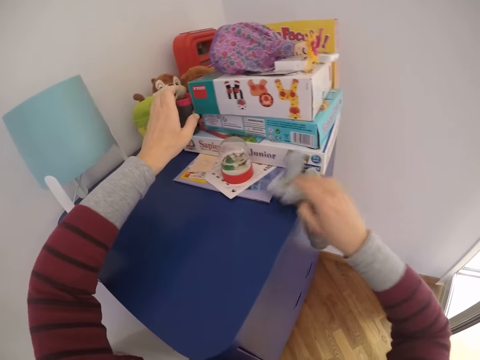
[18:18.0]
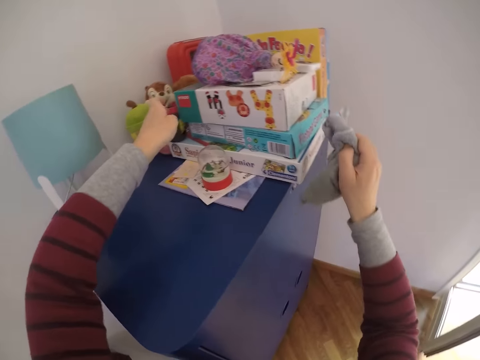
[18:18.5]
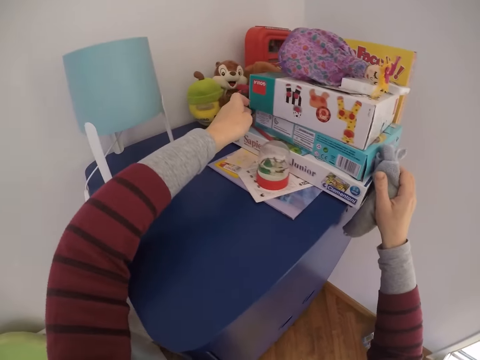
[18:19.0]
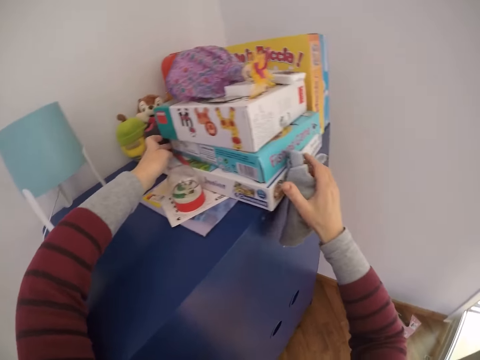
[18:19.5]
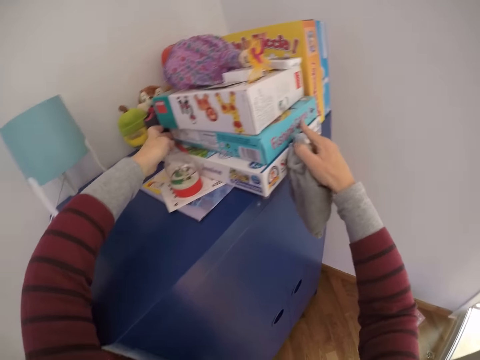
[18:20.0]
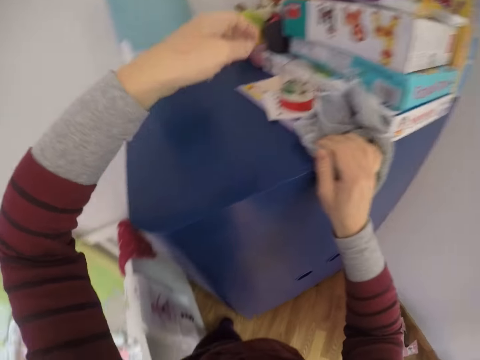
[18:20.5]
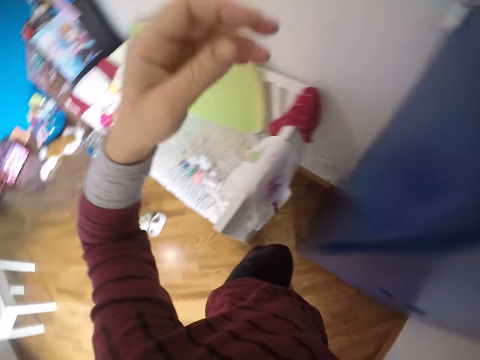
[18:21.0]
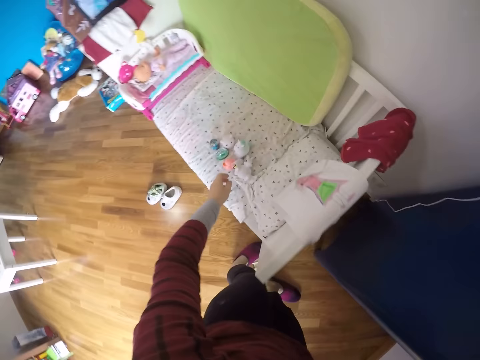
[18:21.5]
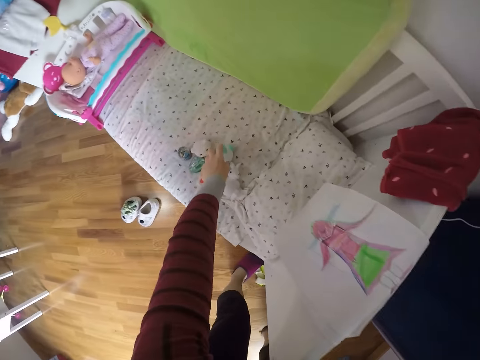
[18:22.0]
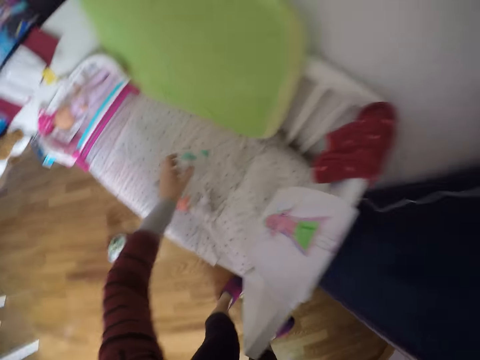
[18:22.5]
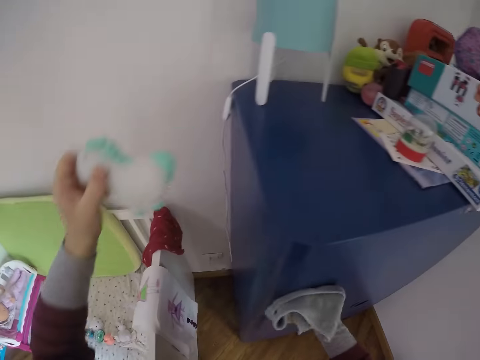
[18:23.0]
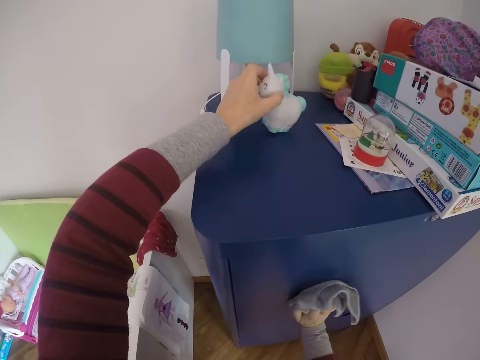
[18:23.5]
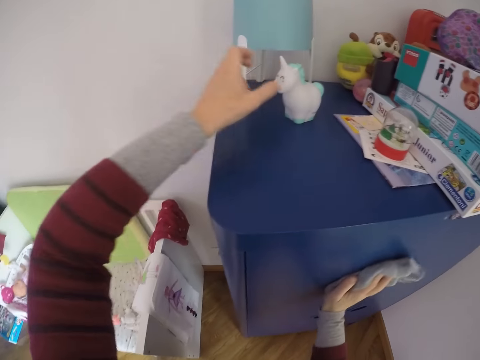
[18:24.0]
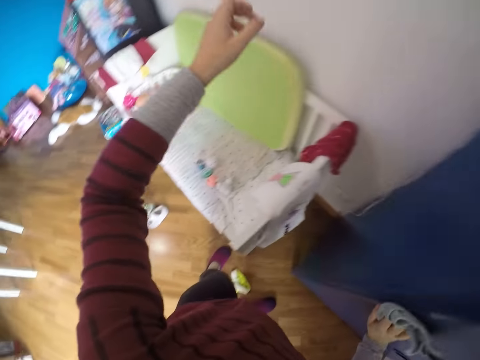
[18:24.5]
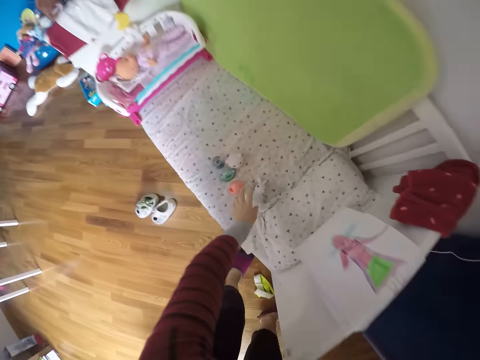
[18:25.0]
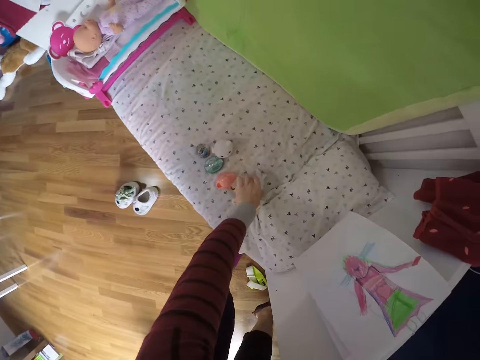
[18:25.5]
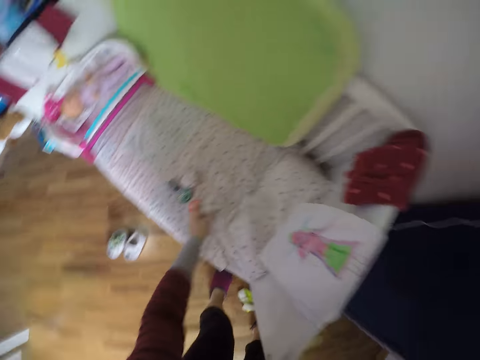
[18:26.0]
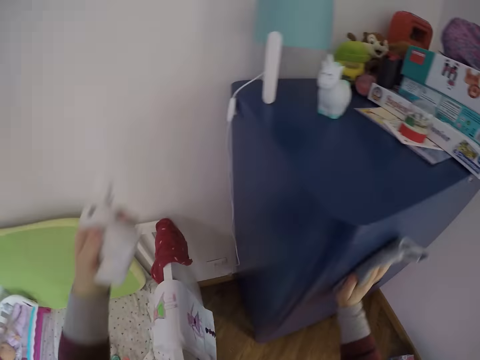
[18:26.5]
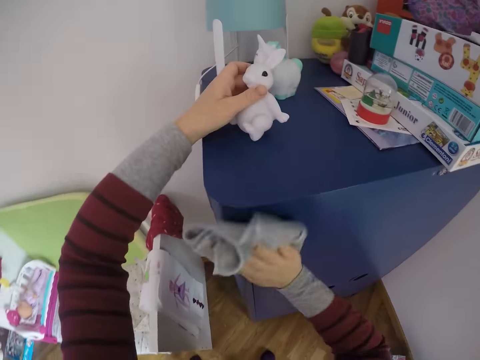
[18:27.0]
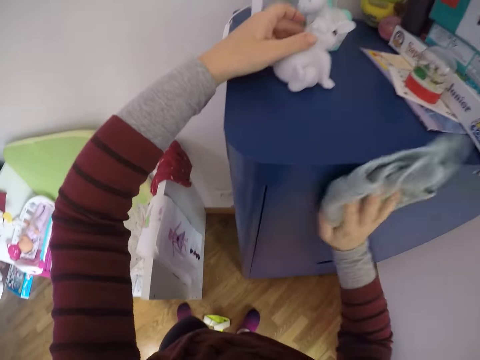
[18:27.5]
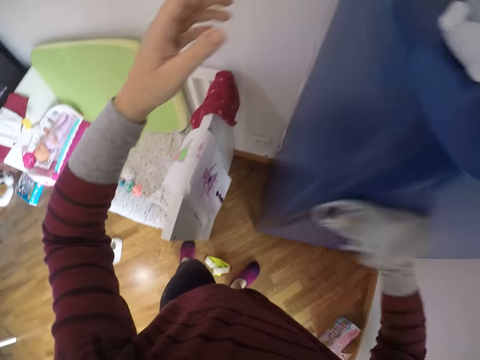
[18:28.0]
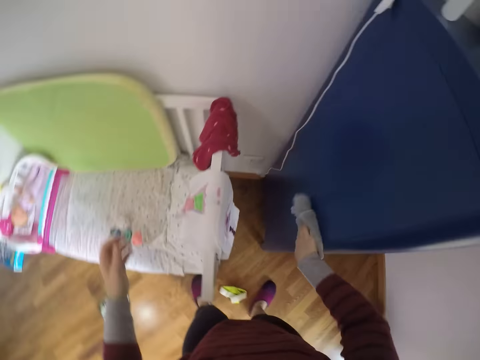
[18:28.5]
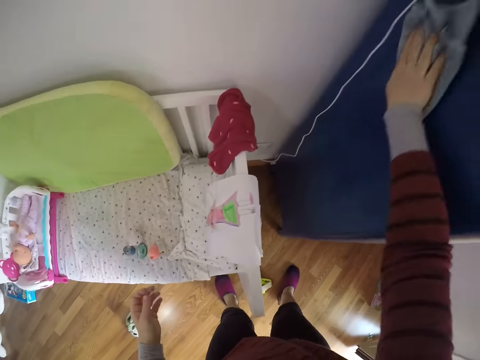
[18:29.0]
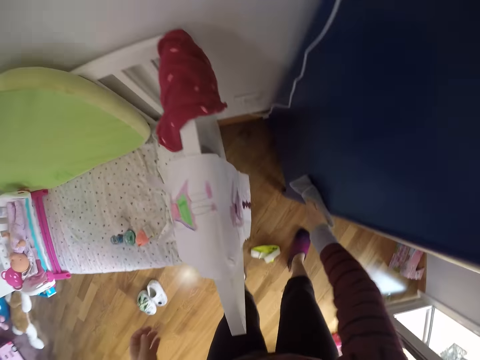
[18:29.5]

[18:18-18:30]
The camera wearer holds a toy on the cabinet. She wipes the cabinet with a hand towel and arranges boxes on the cabinet. She wipes the cabinet with the hand towel and turns around. She moves a toy from a crib to the top of the wardrobe with her left hand. She turns around, wipes the cabinet with the hand towel and turns around. She moves another toy from the crib to the top of the wardrobe with her left hand. She turns around and wipes the cabinet with the hand towel.

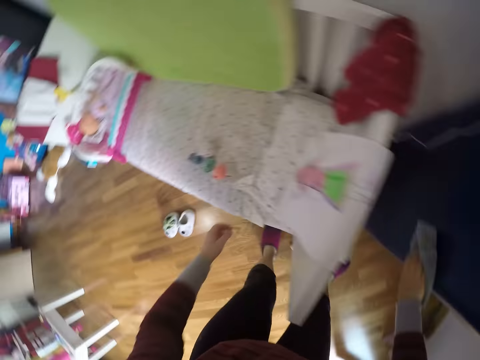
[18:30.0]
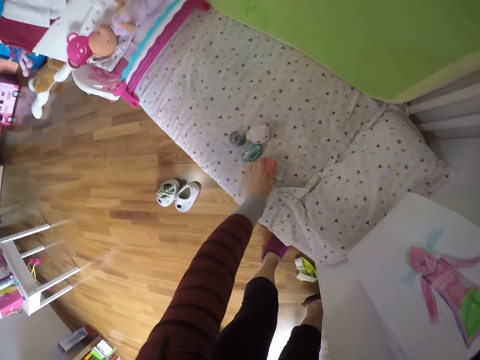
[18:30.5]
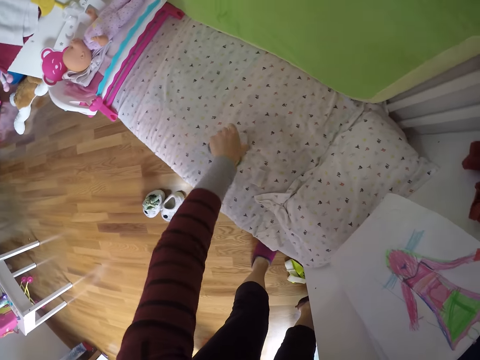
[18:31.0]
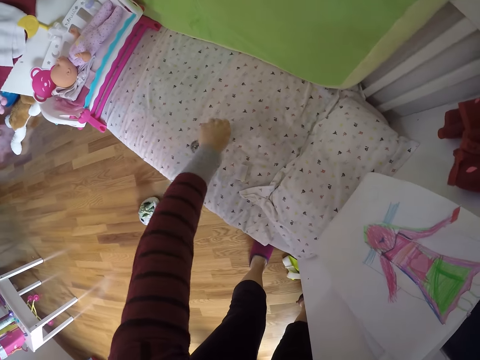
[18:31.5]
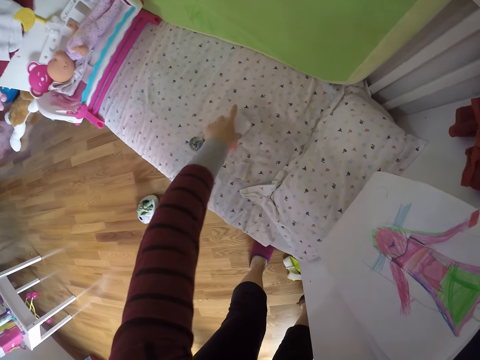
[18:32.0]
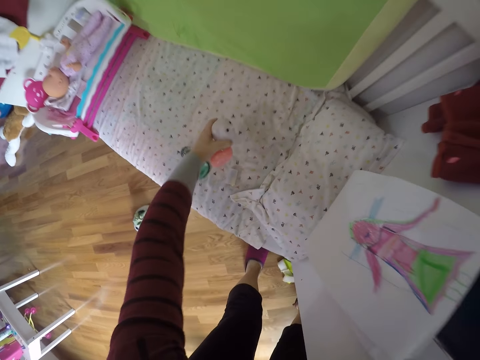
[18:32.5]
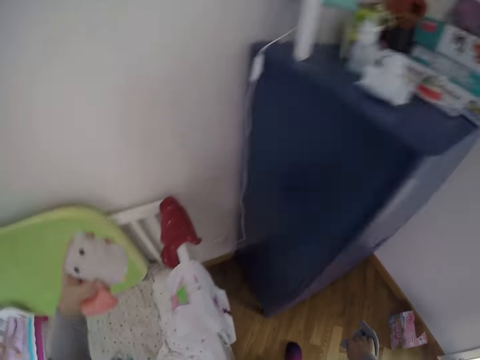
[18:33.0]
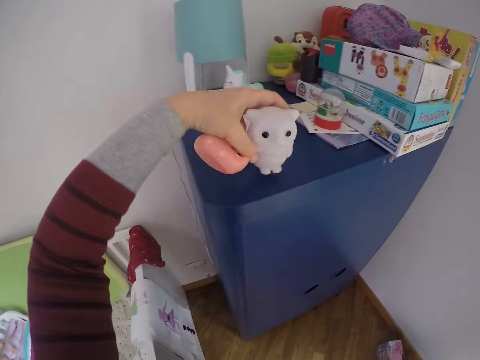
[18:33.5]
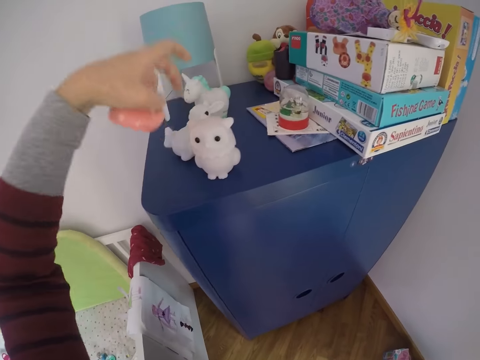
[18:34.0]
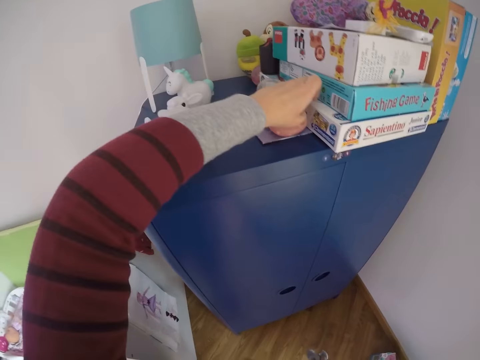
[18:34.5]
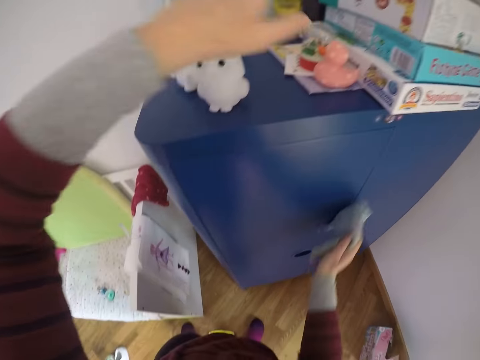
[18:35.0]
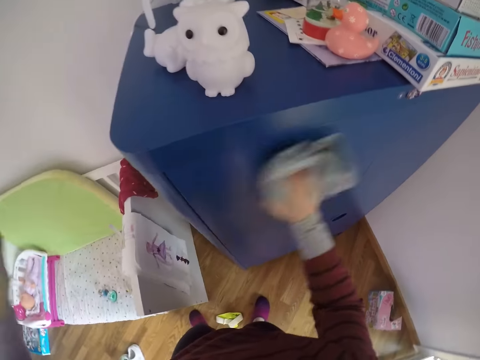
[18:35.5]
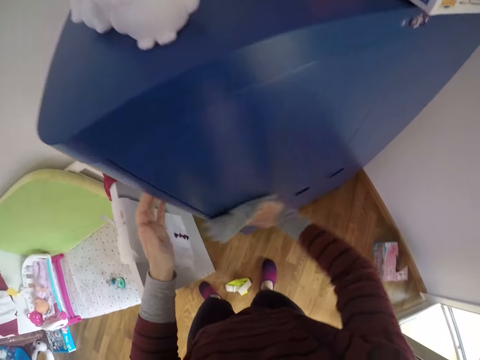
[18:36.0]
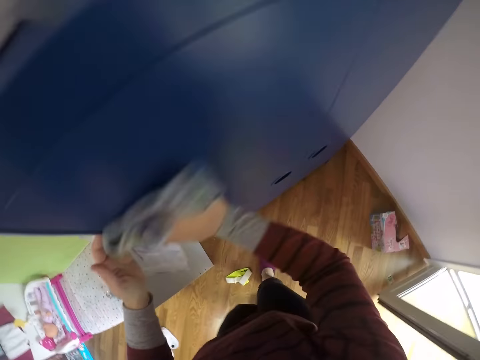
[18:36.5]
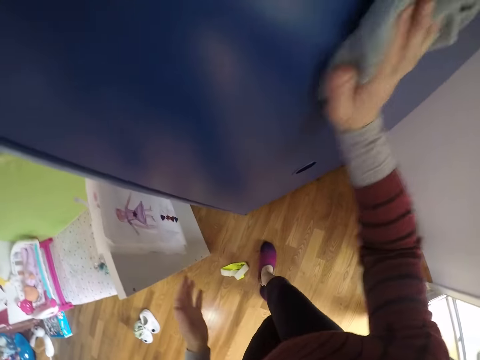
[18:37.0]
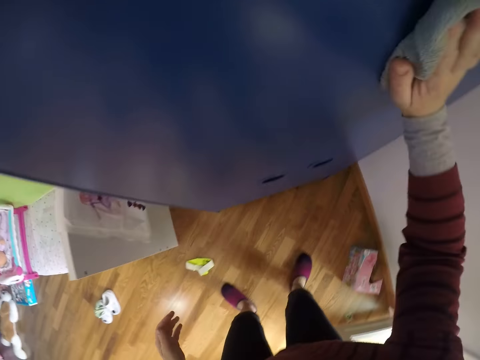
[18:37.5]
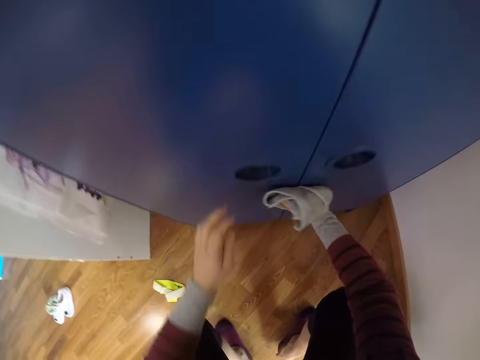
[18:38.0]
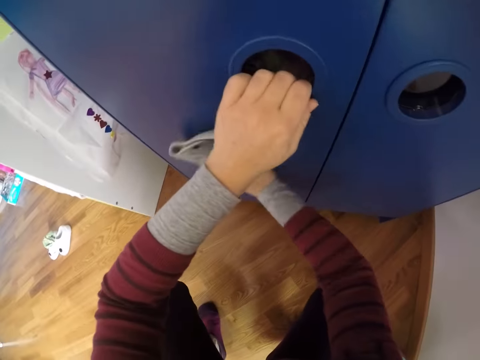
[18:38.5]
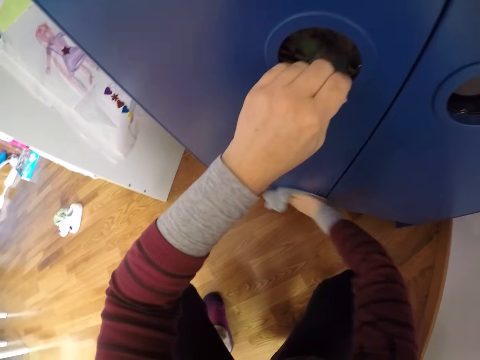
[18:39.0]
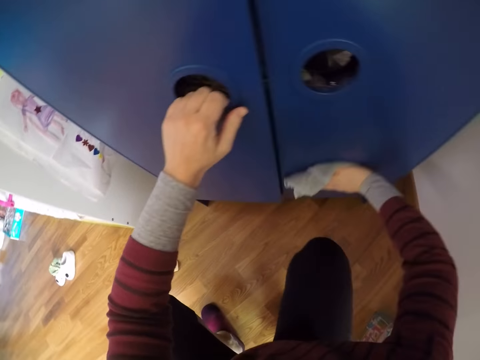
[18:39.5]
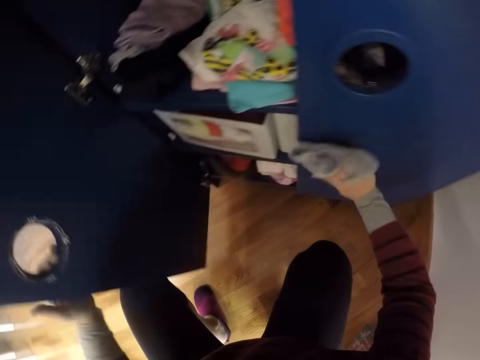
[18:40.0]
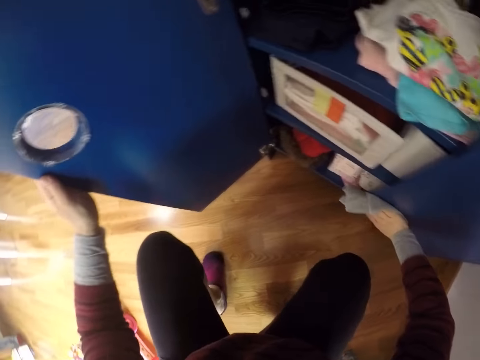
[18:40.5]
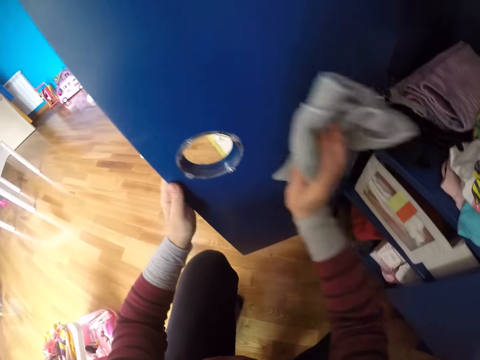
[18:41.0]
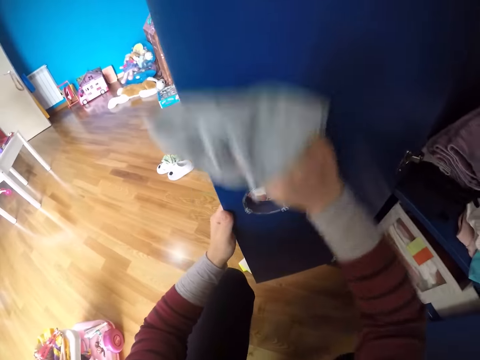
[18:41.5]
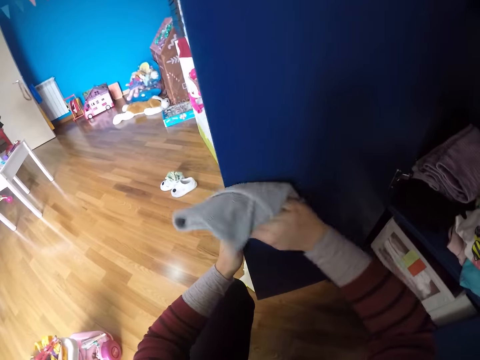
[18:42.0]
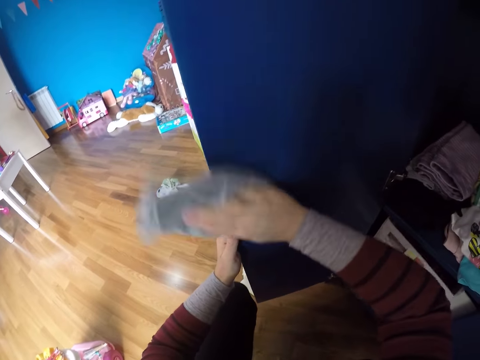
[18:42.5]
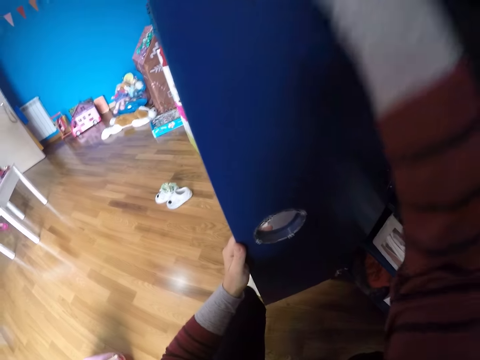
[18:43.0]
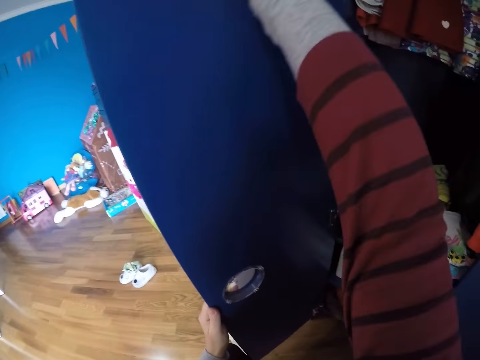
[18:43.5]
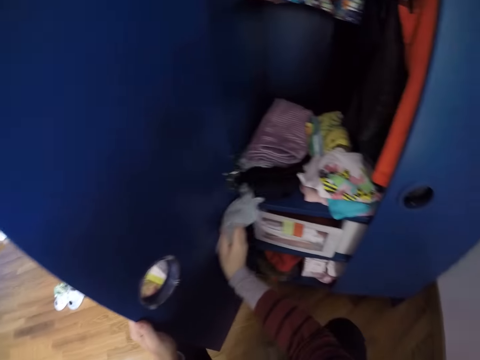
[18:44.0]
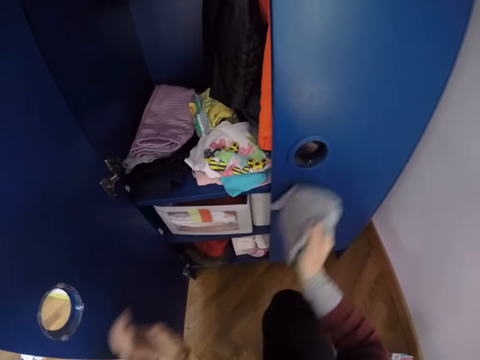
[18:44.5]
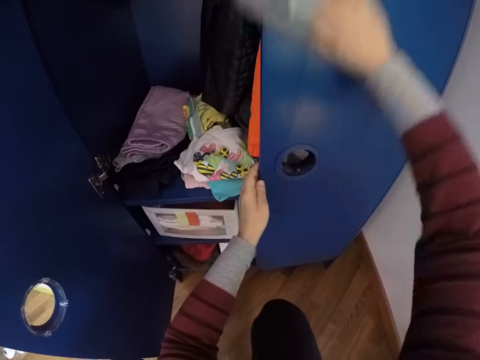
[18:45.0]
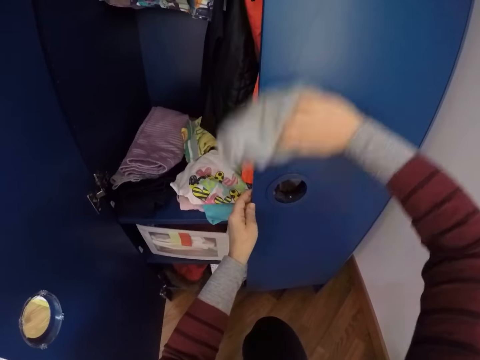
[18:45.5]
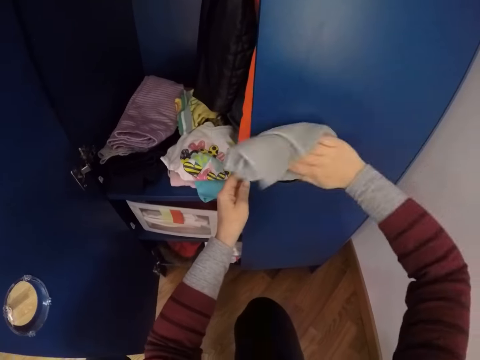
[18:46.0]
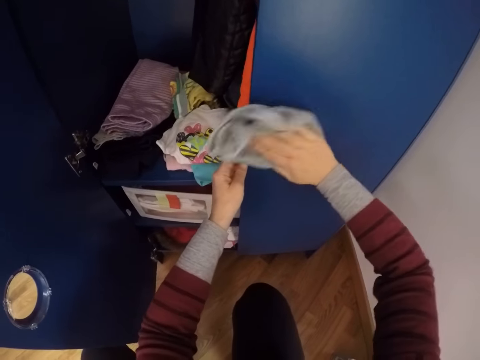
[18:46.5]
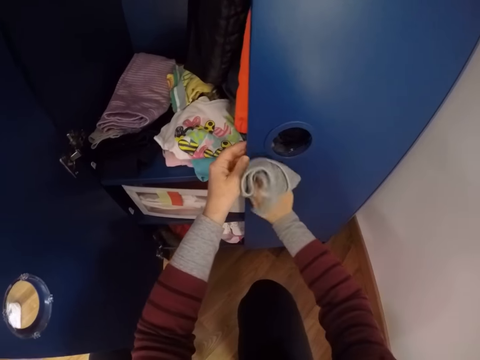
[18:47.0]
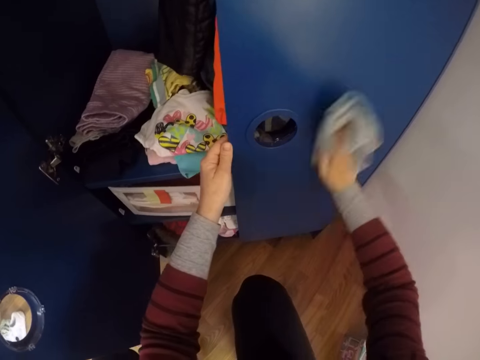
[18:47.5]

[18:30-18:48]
The camera wearer moves toys from the crib to the top of the wardrobe with her left hand. She turns around and wipes the cabinet with a hand towel. She squats and wipes the cabinet with the hand towel. She opens the left door of the wardrobe with her left hand. She wipes the cabinet with the hand towel. She wipes the cabinet with the hand towel again.
